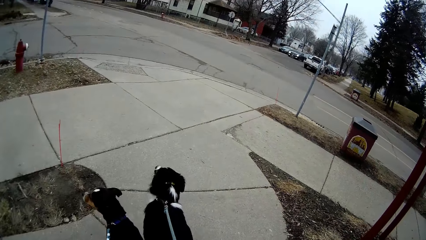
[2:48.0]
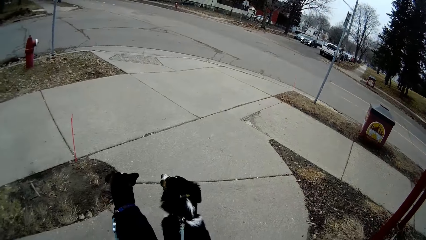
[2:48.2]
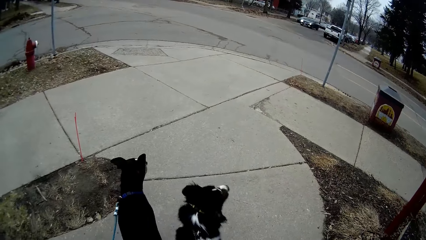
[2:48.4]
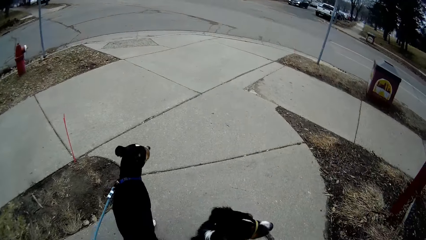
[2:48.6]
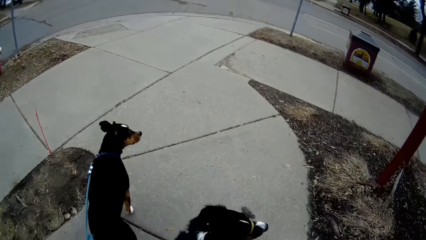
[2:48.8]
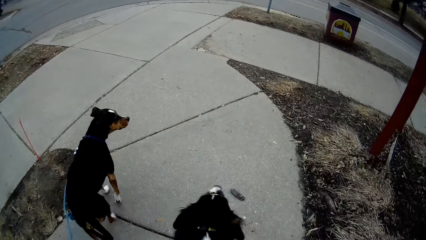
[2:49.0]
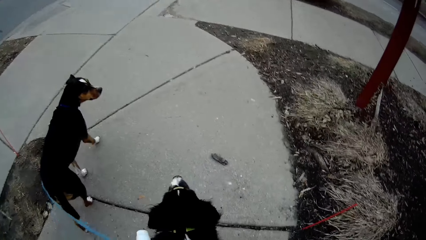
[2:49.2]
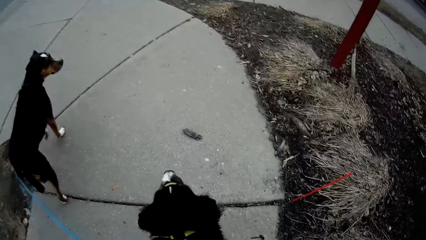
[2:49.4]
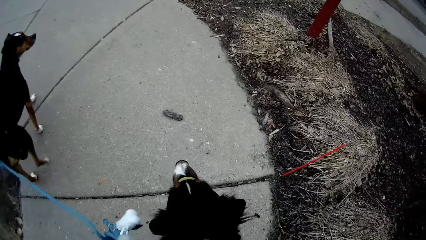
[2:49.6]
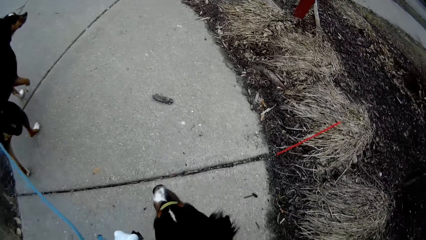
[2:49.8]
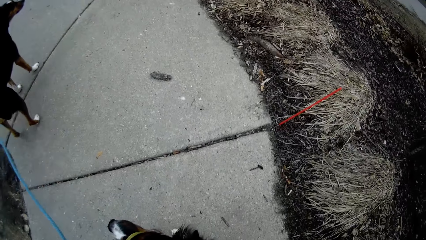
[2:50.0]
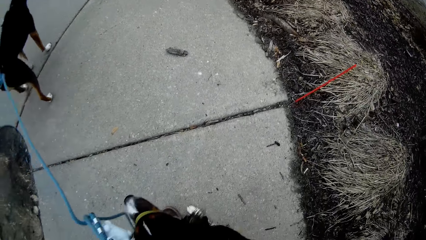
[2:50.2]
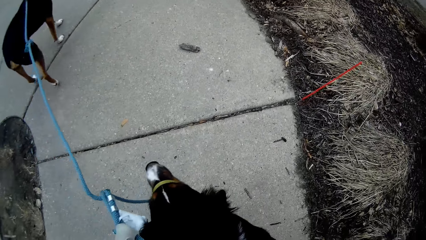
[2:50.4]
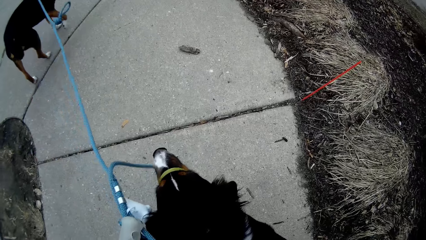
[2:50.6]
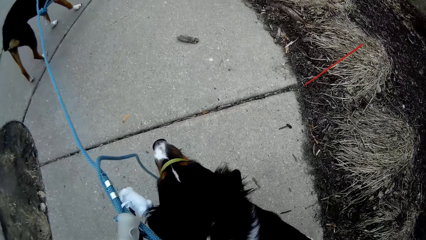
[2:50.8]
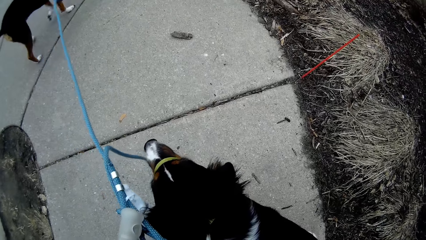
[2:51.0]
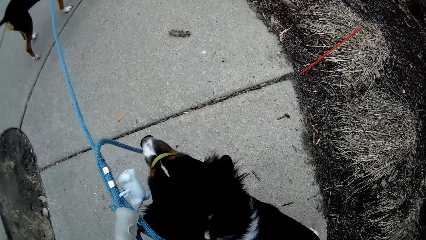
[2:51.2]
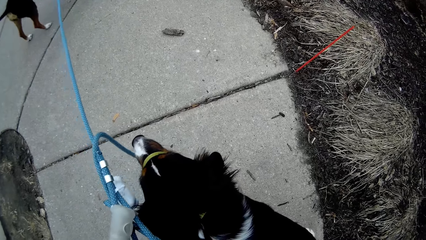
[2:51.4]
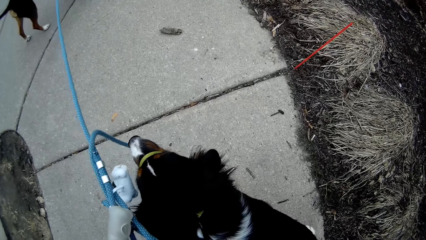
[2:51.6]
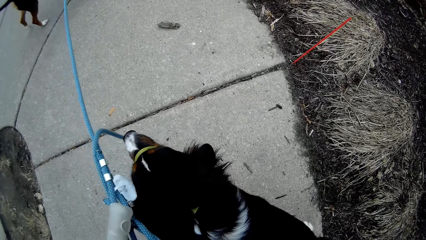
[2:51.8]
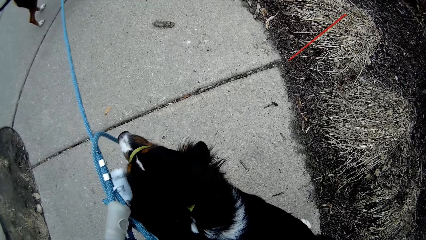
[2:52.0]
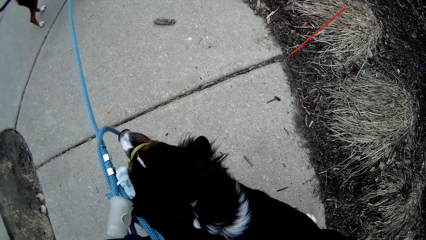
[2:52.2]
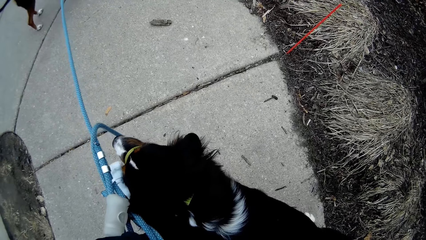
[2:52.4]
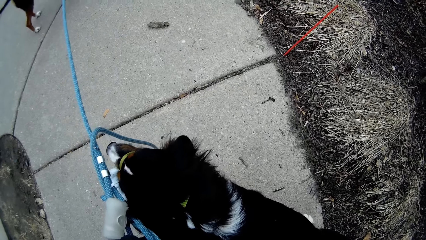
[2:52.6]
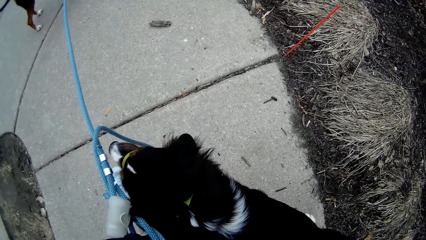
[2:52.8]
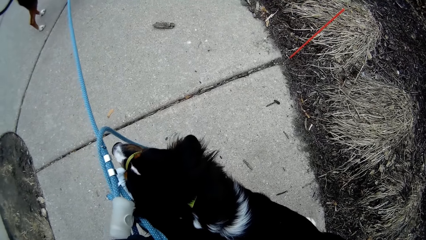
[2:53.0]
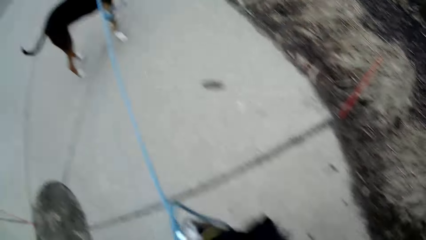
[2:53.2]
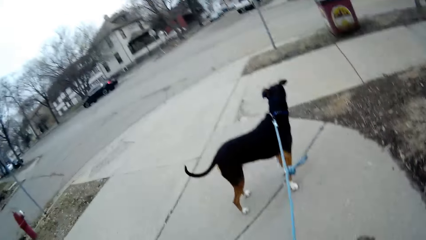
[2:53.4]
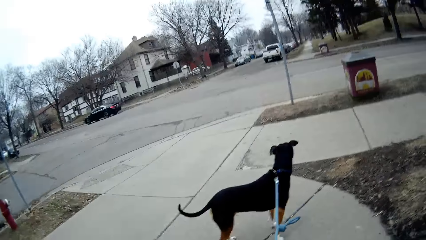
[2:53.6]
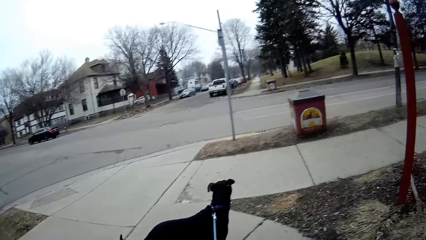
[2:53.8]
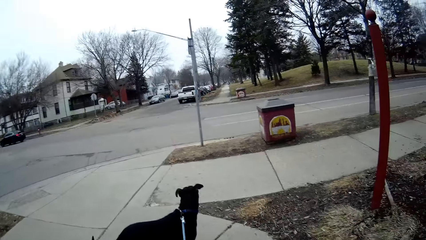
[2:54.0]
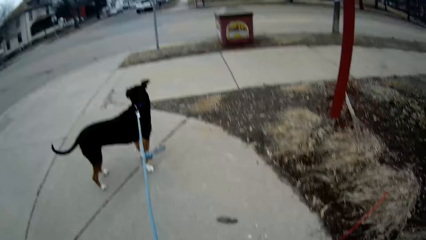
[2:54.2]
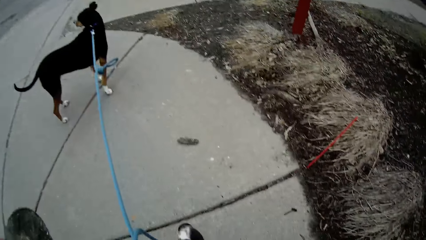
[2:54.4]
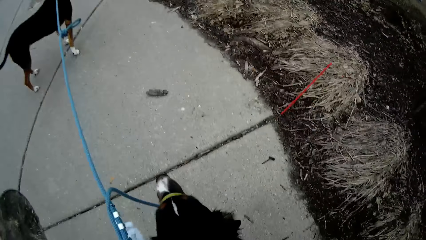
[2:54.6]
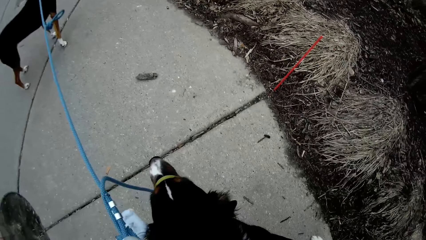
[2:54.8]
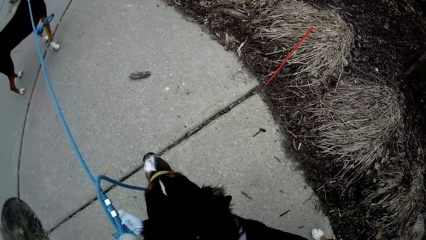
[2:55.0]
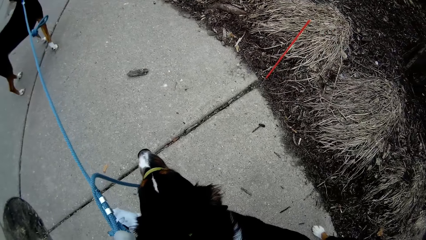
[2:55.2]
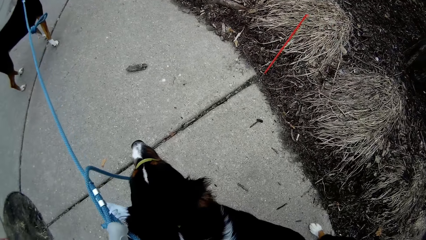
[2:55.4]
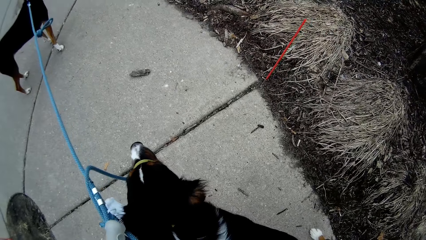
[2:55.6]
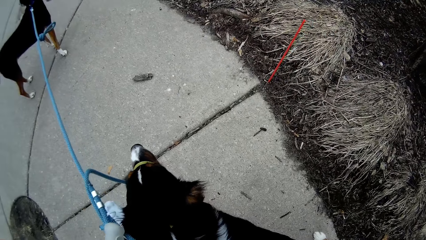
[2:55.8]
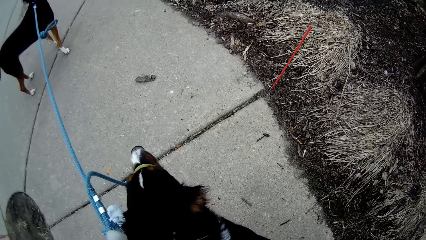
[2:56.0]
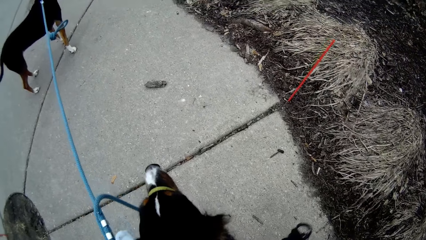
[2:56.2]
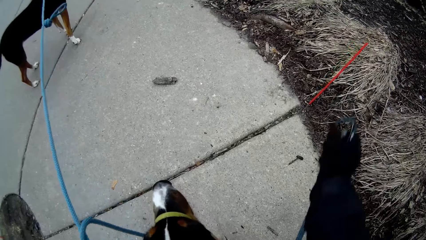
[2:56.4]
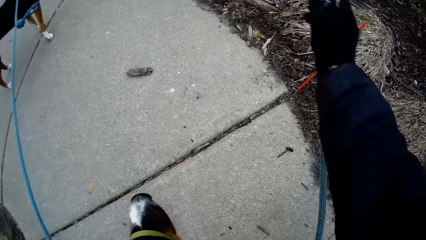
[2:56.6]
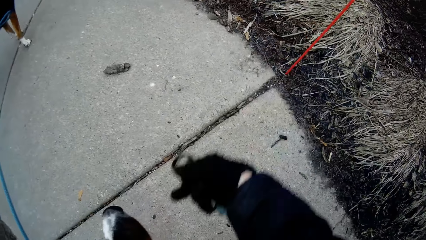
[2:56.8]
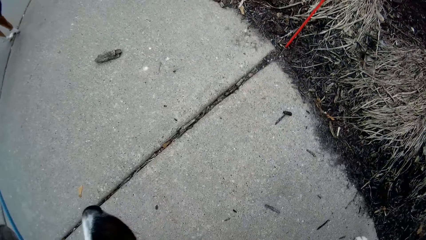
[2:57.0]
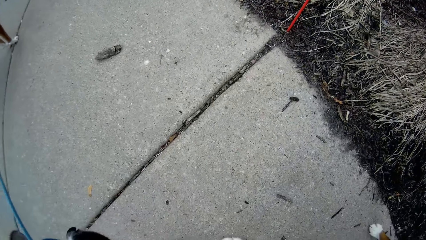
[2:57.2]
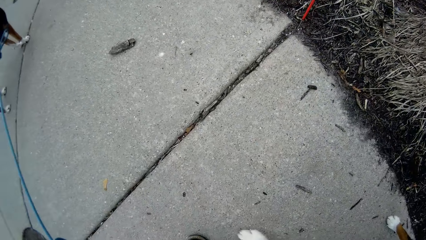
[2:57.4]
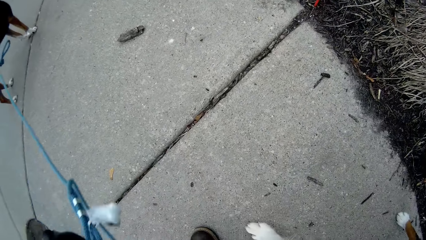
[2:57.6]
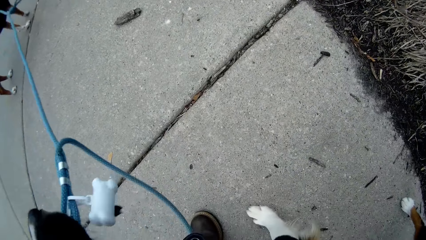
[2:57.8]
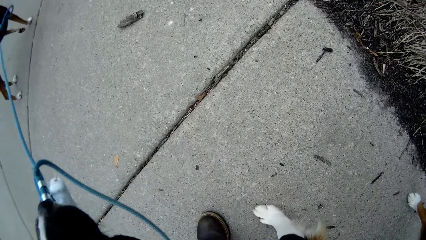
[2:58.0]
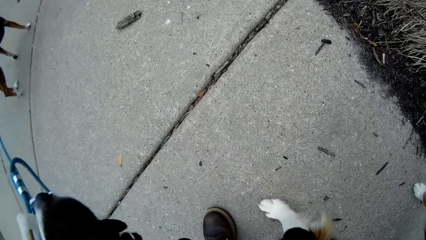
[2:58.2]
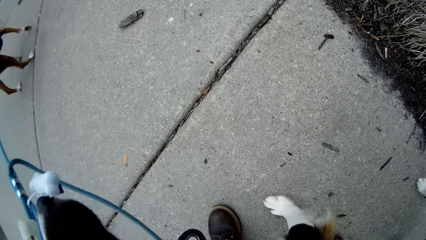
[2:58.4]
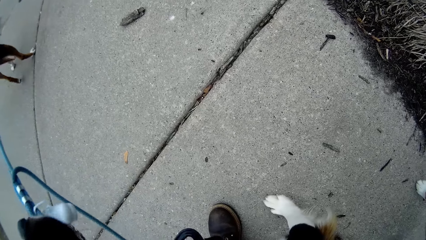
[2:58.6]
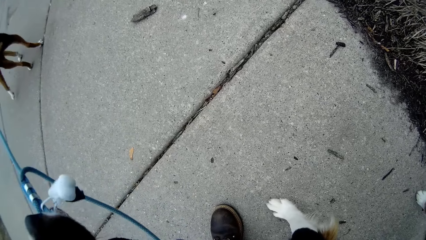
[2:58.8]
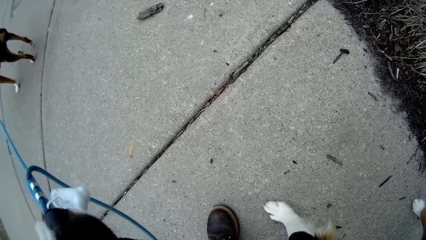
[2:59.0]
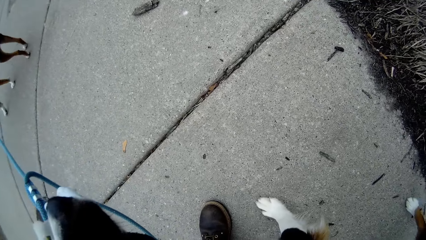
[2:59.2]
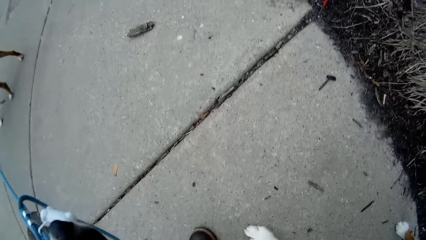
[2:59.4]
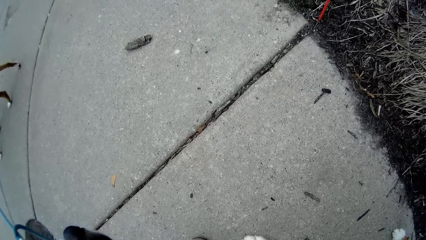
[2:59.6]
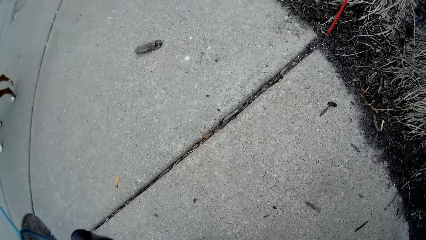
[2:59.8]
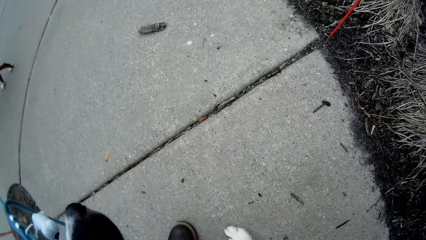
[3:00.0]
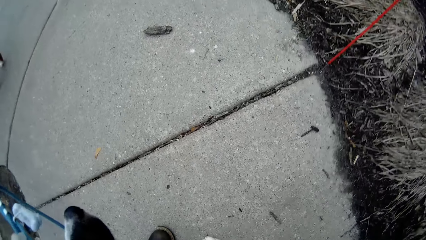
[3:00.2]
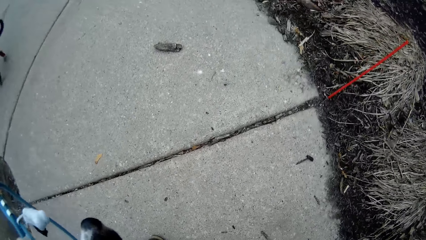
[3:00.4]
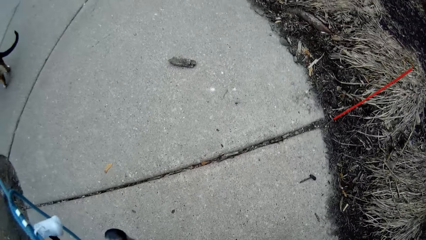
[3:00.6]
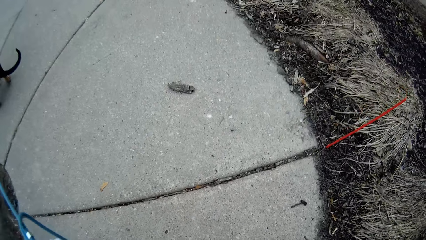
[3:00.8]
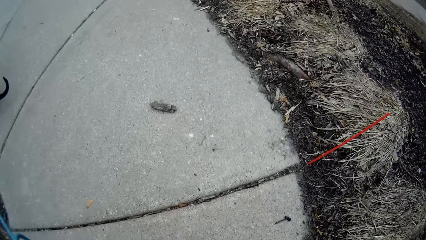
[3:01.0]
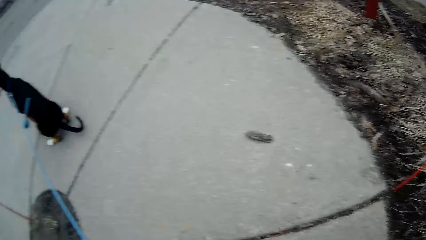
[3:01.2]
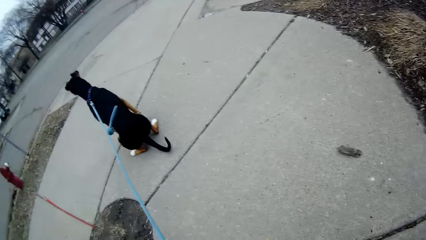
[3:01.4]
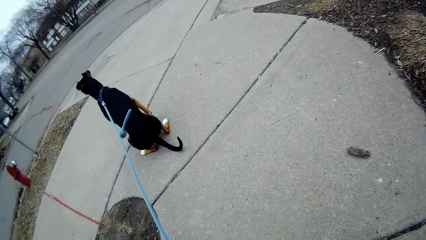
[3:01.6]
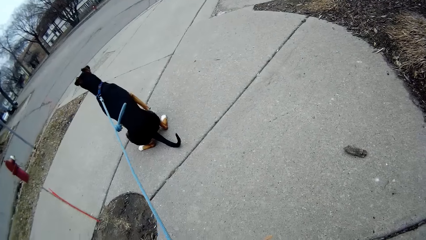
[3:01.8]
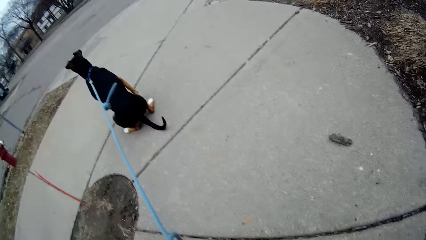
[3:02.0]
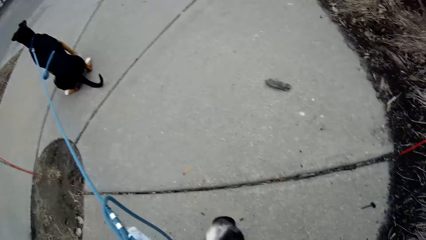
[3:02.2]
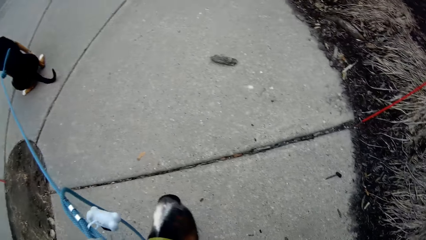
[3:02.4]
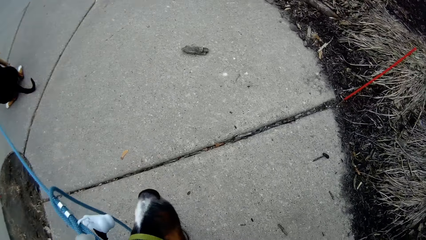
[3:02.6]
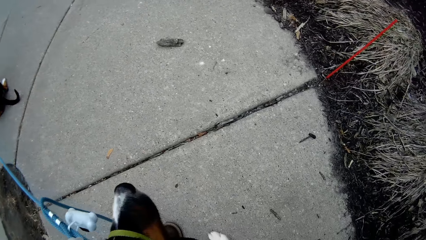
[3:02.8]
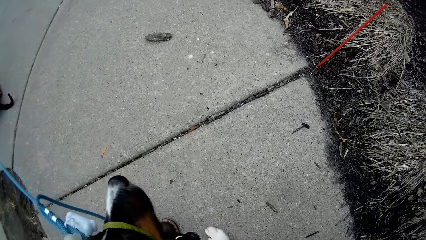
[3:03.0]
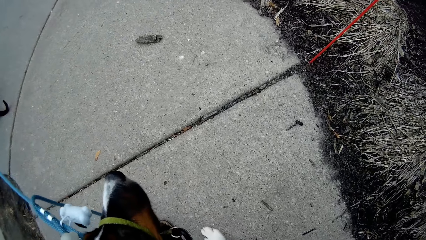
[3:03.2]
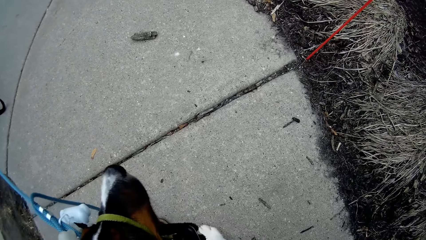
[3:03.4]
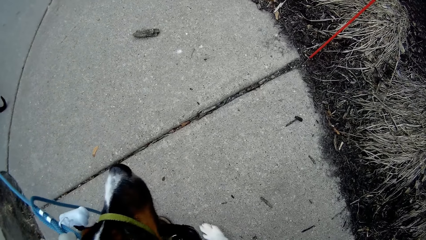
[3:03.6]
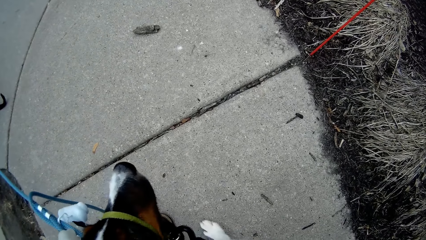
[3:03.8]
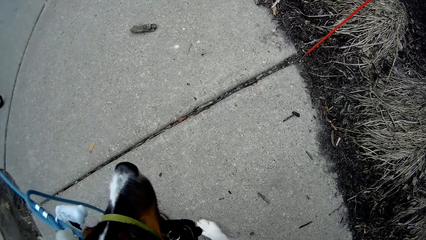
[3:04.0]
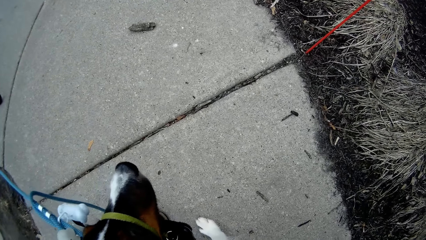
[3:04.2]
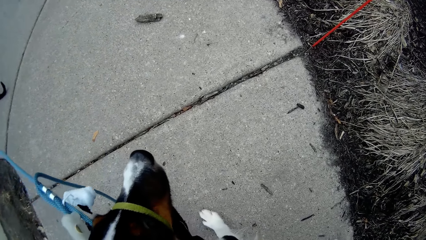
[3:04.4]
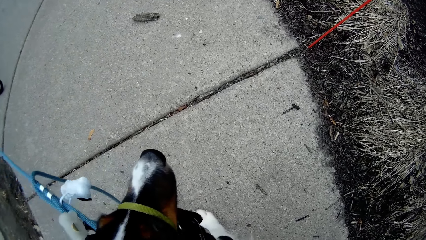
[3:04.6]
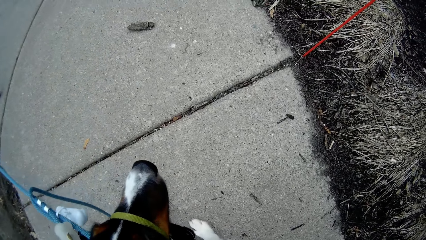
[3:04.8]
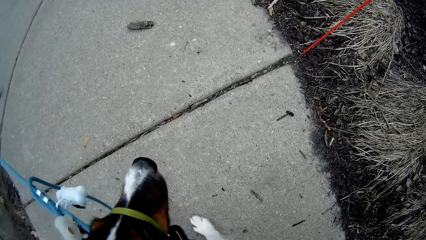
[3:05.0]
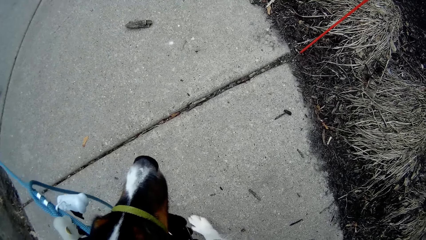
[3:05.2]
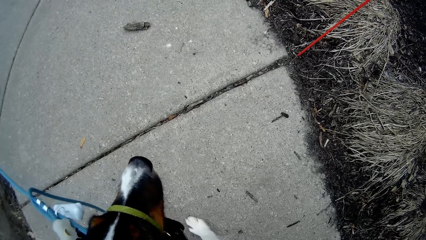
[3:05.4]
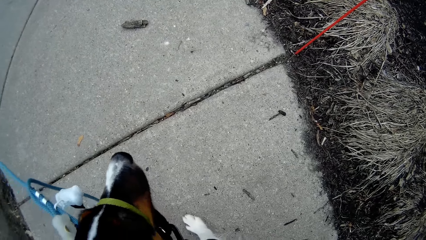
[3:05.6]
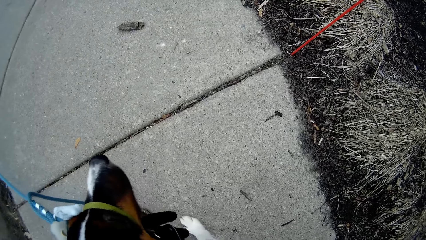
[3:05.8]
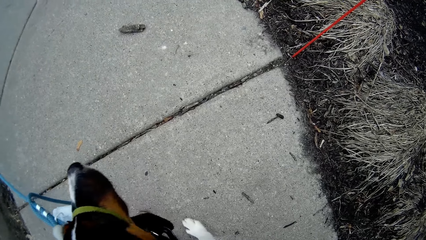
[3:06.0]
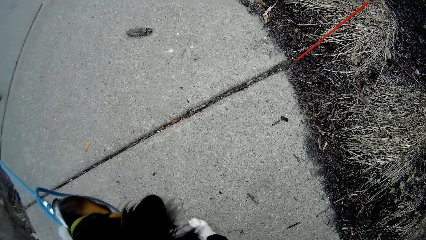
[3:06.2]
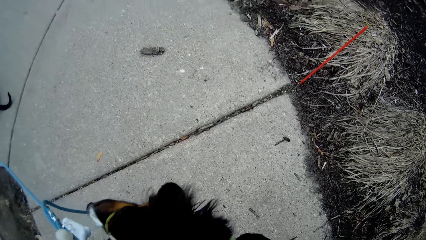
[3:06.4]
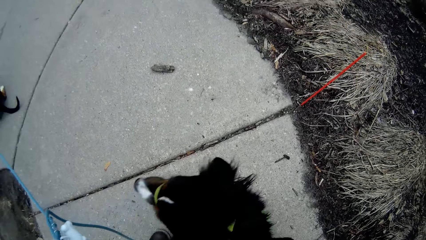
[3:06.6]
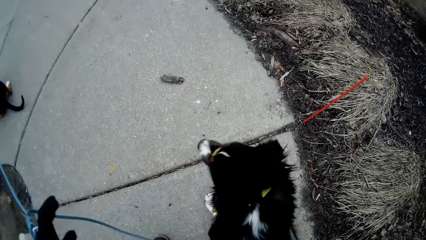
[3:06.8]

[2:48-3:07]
The camera wearer adjusts the collar on a dog. They signal one of the dogs. Another dog sits on the floor.
